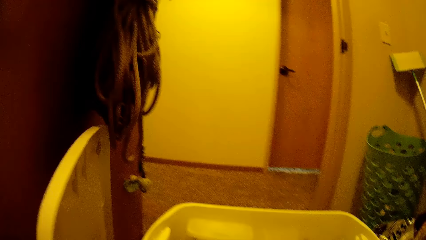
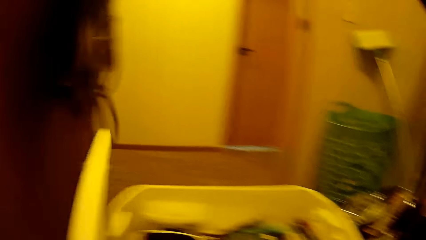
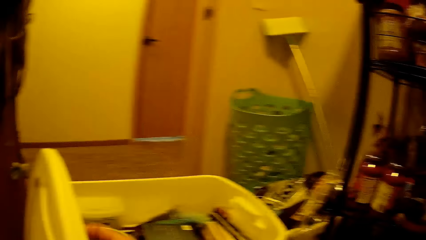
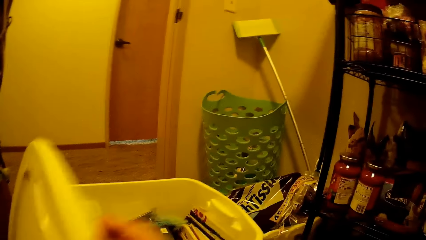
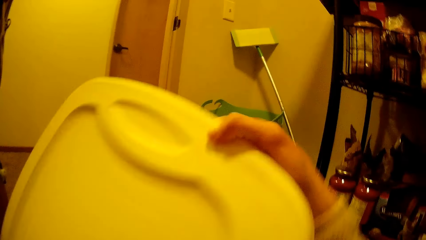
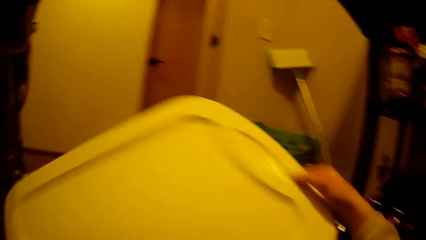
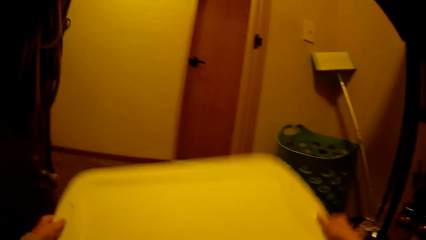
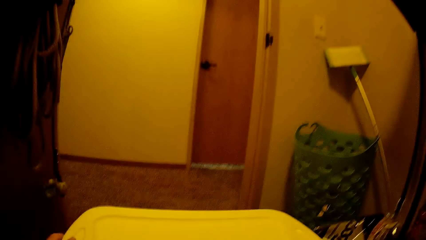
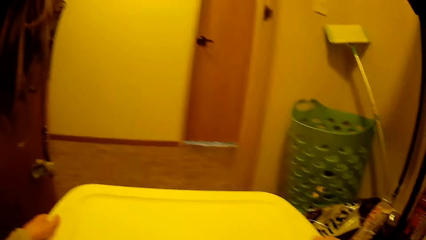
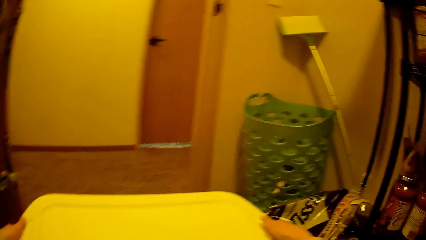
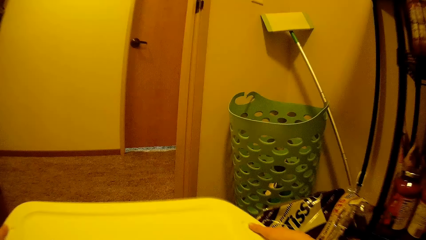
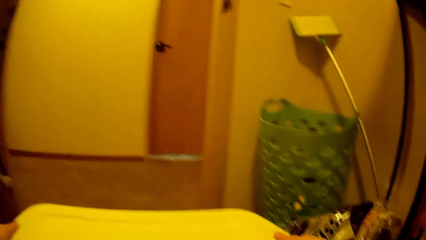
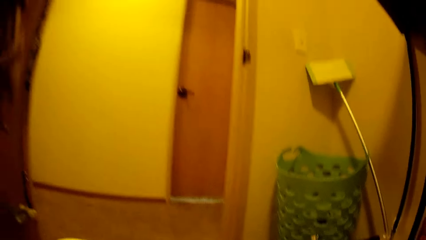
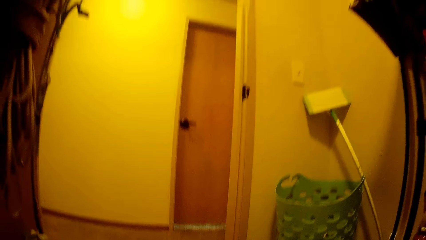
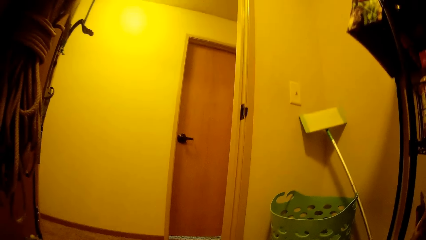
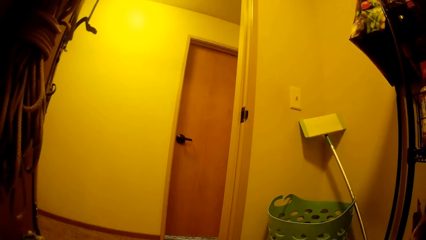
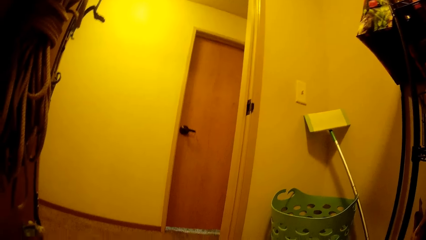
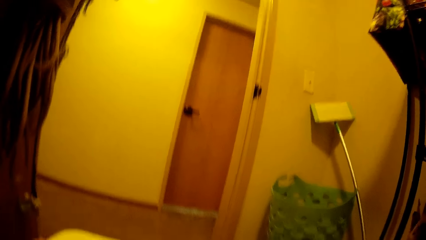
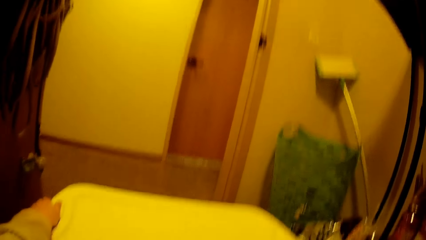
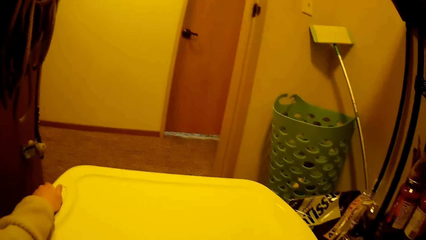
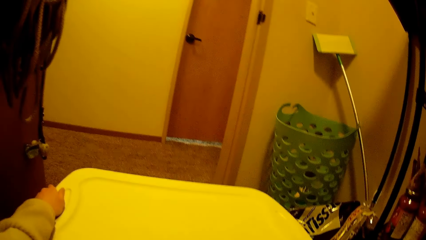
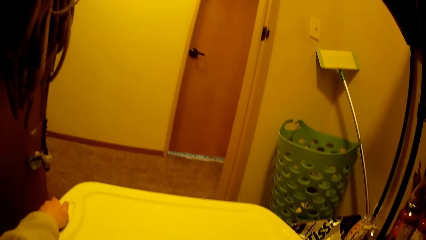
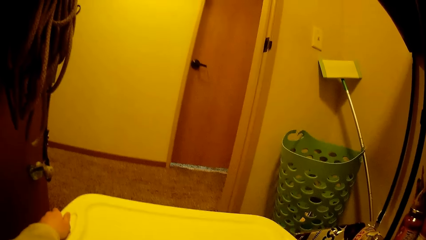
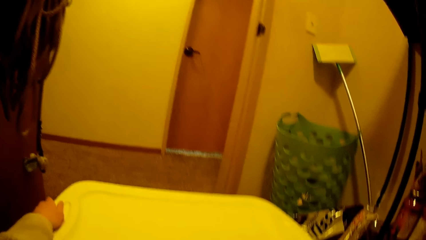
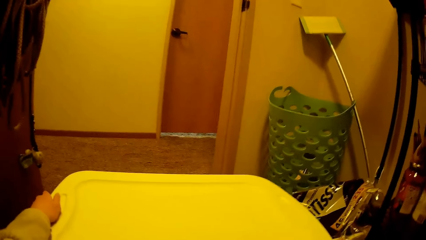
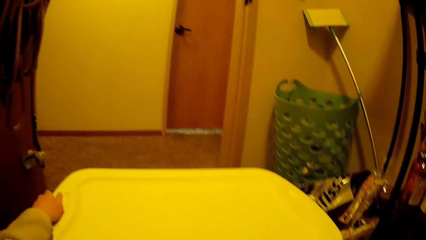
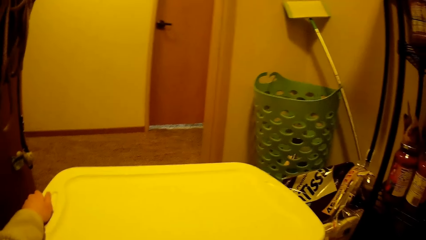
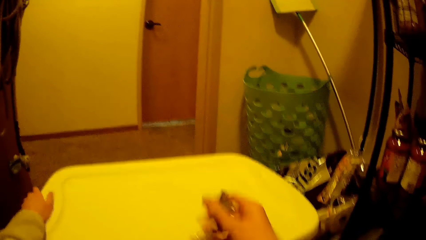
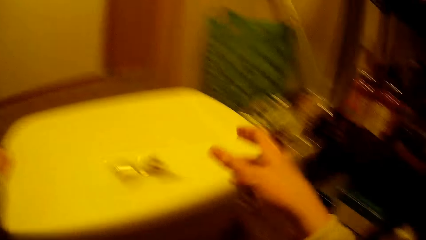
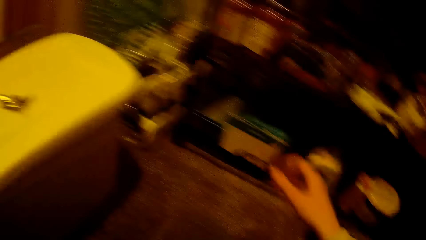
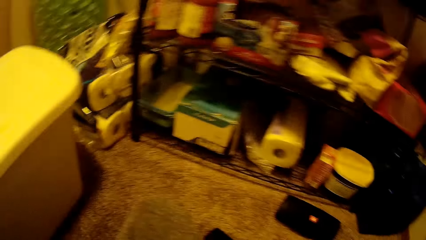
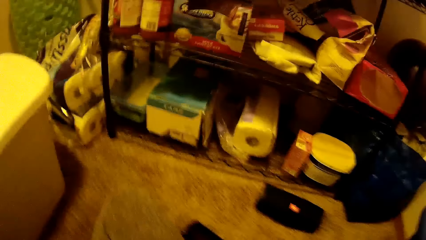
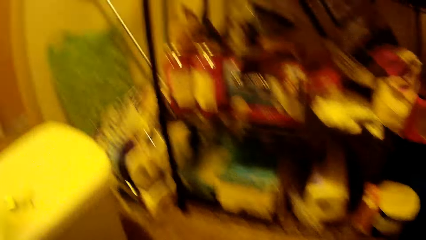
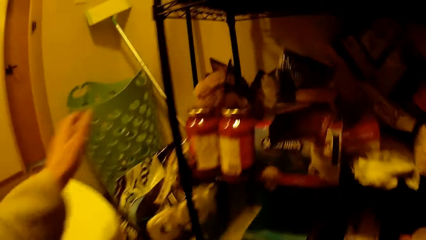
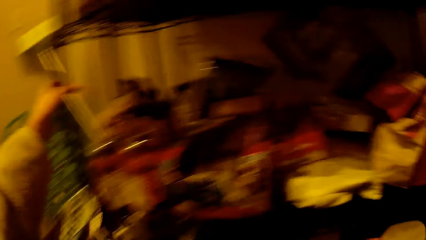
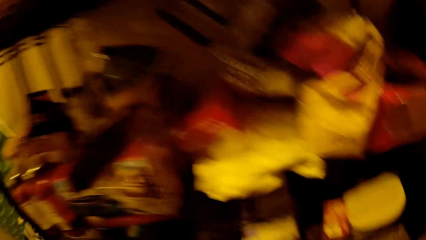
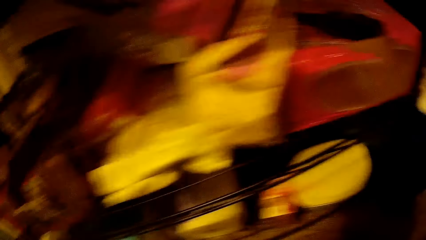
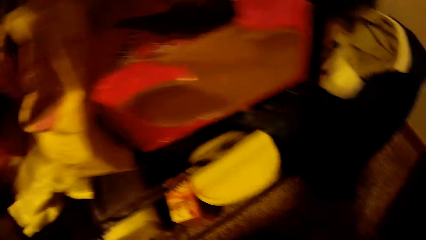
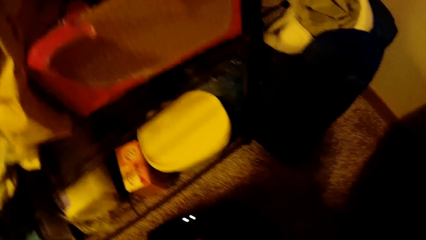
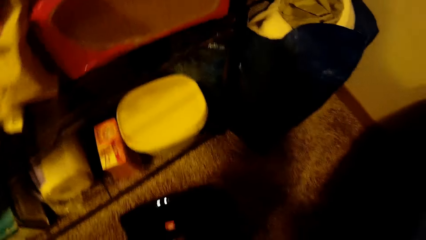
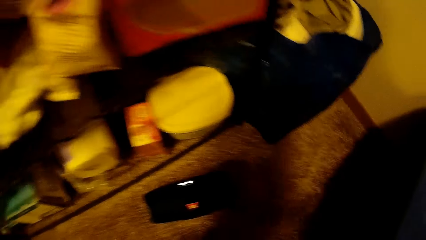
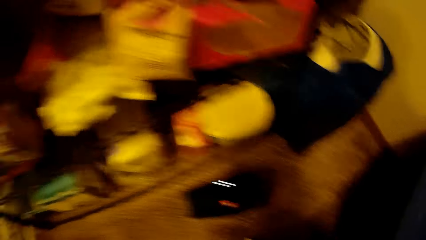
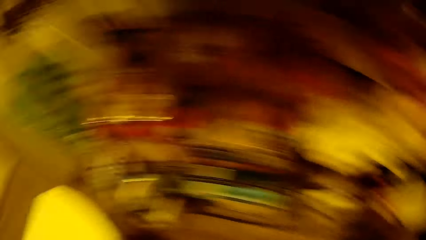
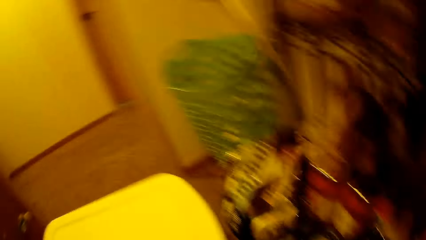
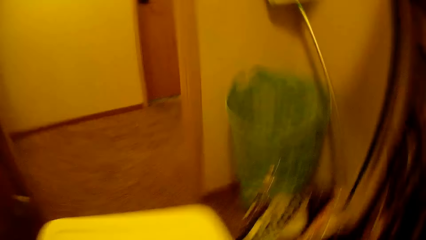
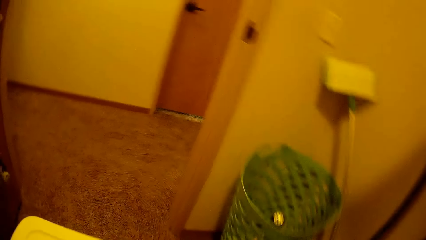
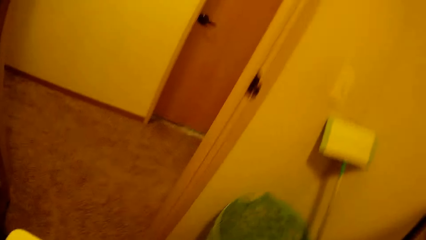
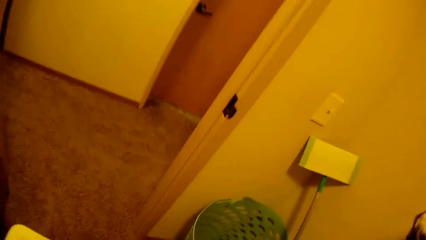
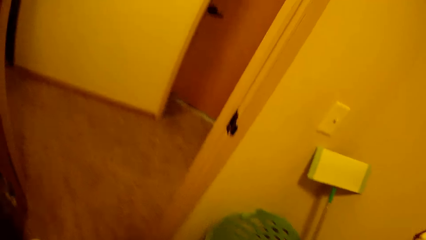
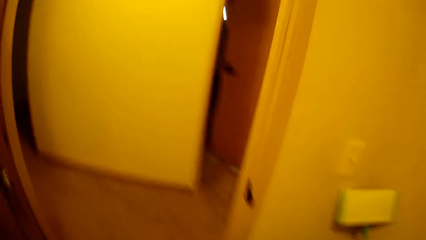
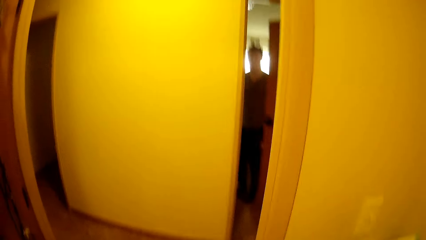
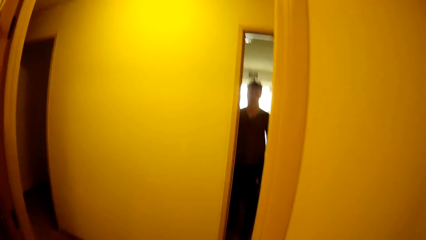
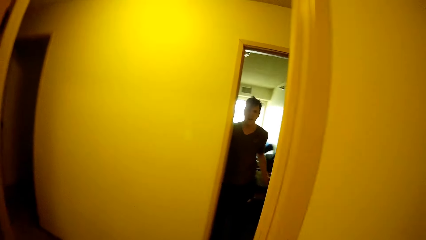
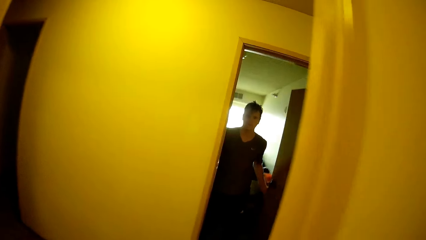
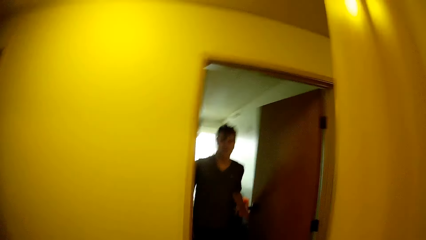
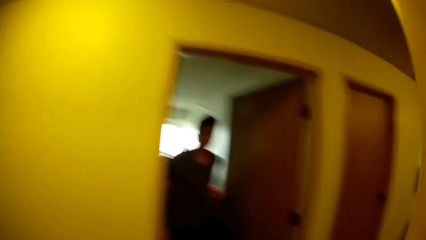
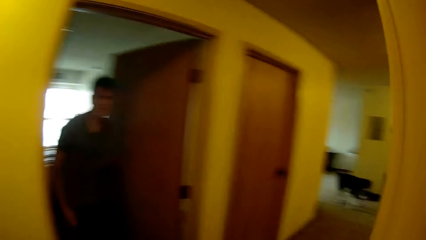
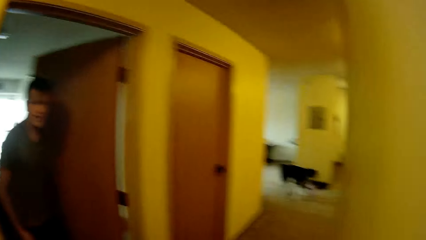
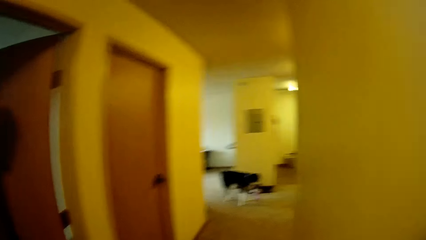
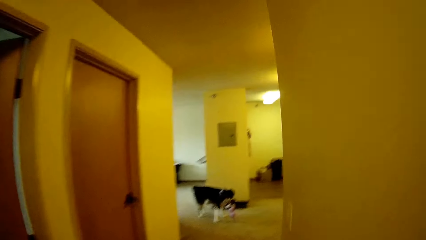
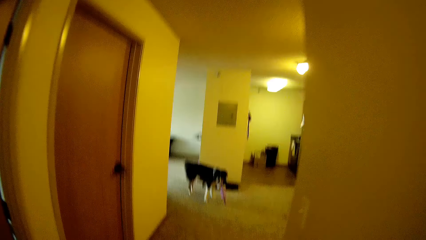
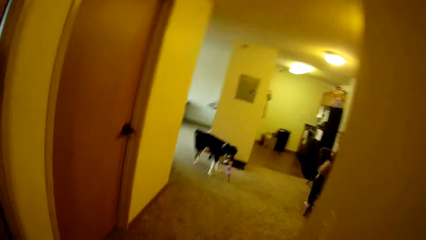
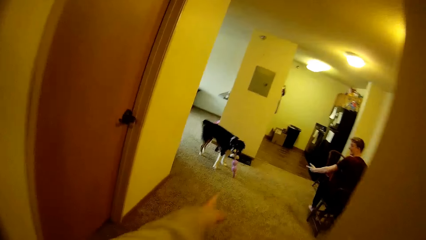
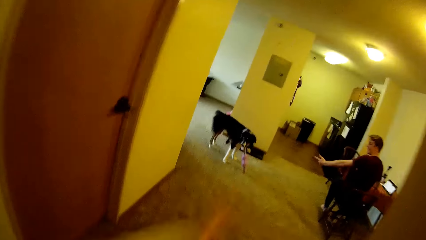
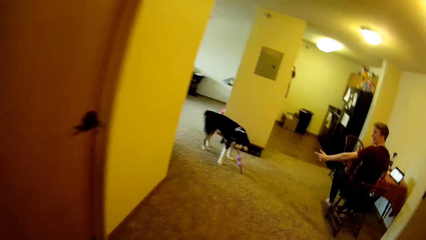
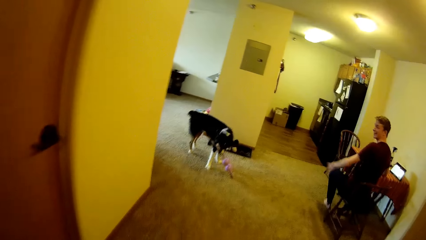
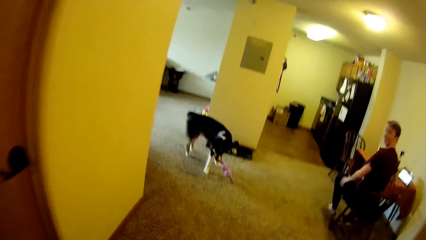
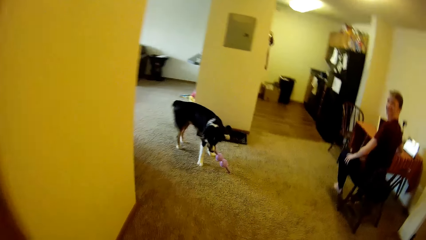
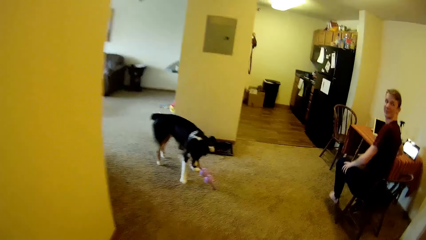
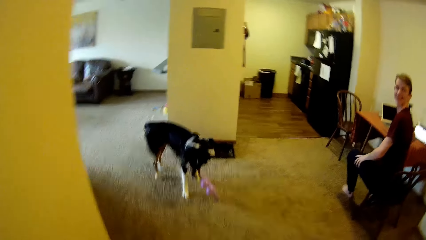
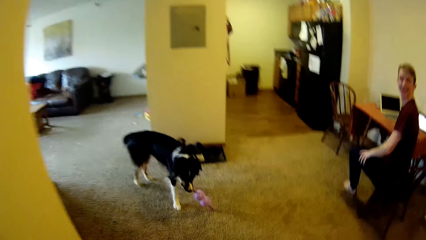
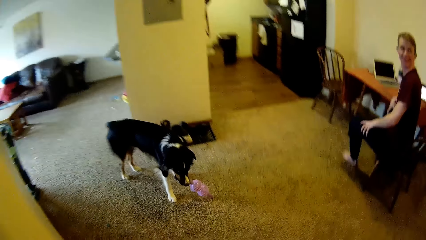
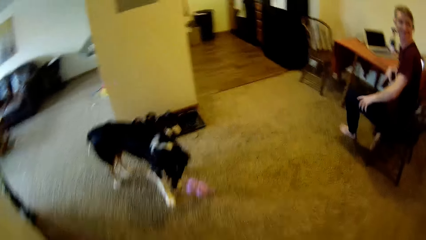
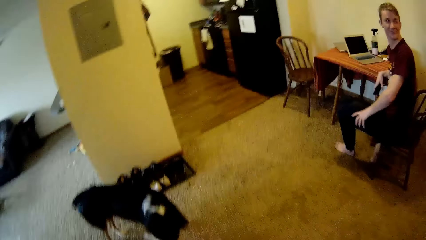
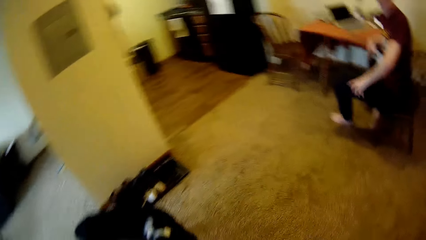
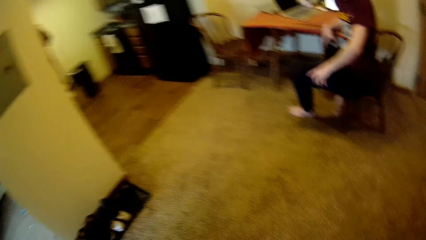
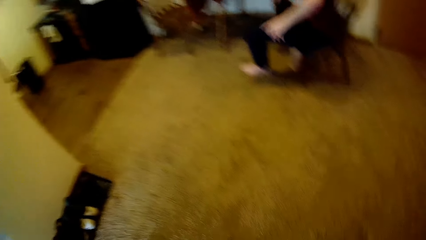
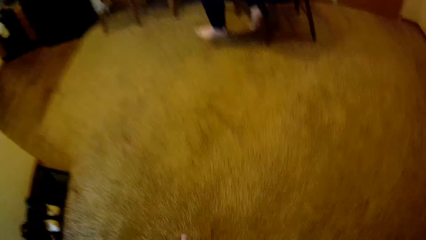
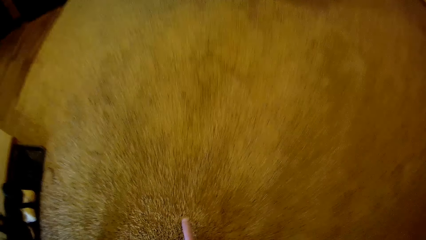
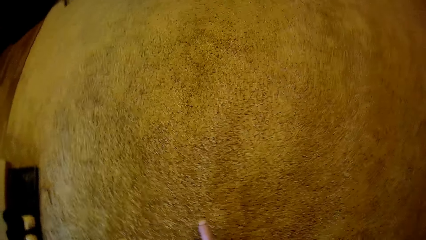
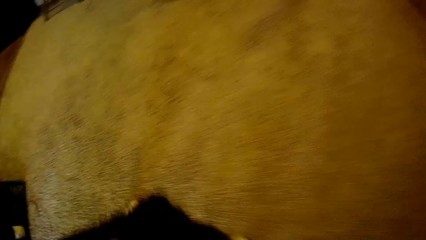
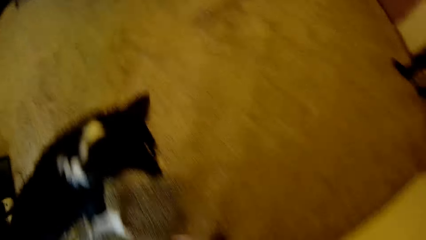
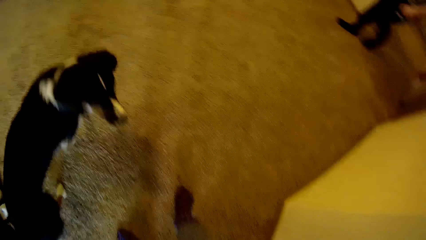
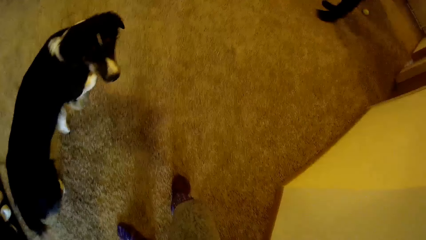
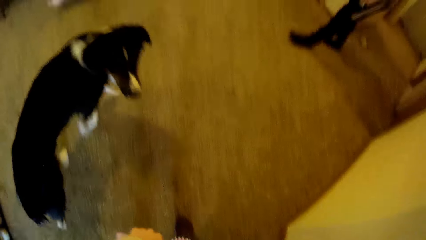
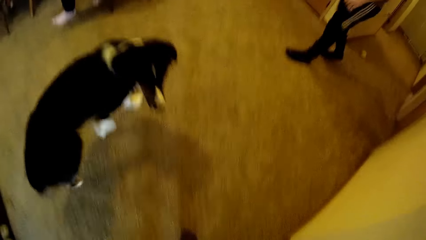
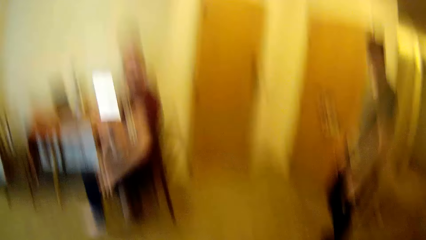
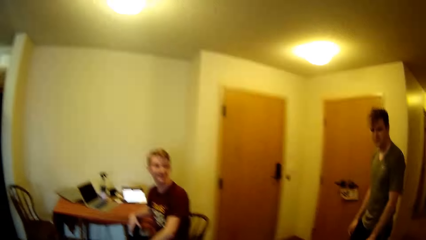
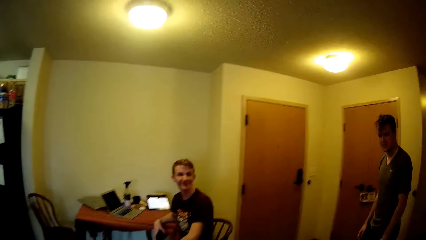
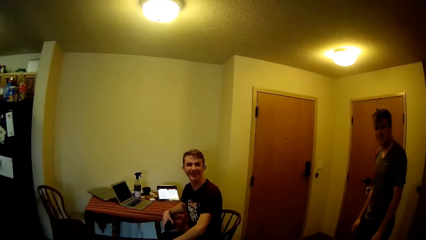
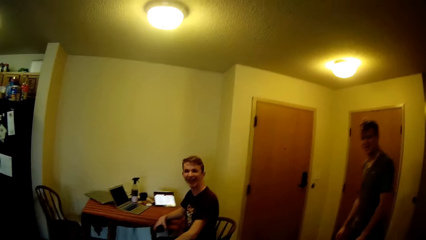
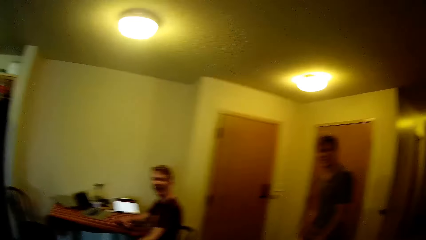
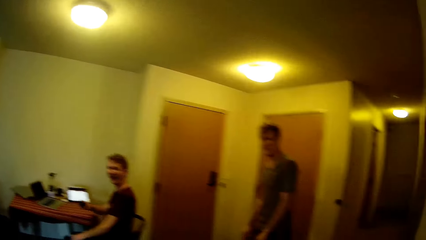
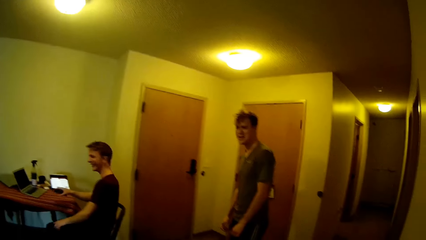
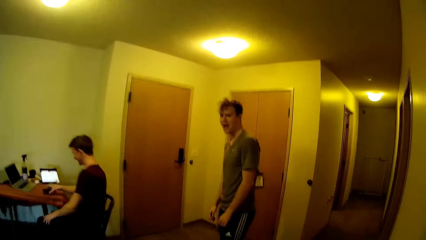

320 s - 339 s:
The camera wearer covers the container with the cover. She drops a bunch of keys on the container with her right hand. She holds on a post. A man walks out of a room. The camera wearer walks towards a passage. The dog holds the rubber massager in his mouth. Another man points at the dog with his left hand. The camera wearer collects the rubber massager from the dog's mouth. Another person comes in.
